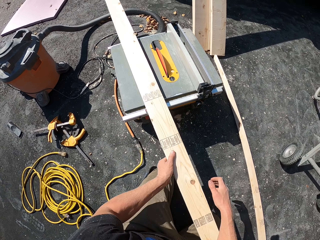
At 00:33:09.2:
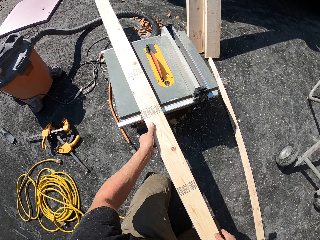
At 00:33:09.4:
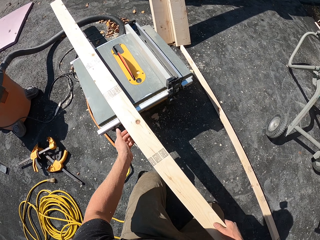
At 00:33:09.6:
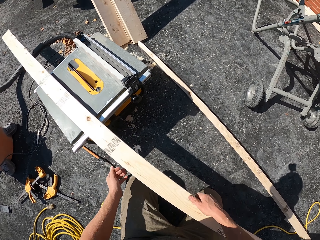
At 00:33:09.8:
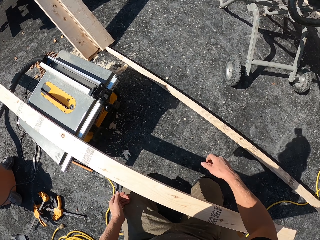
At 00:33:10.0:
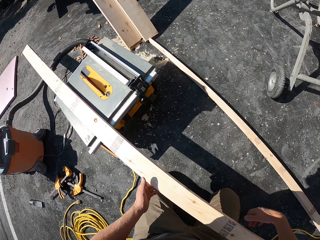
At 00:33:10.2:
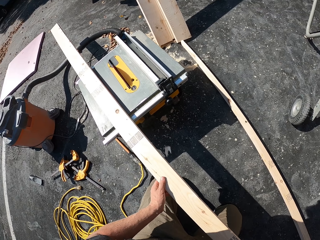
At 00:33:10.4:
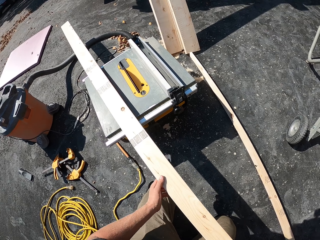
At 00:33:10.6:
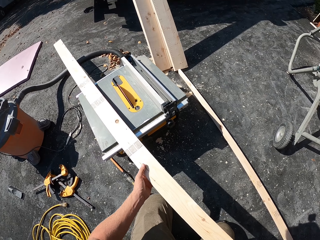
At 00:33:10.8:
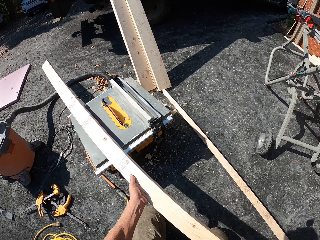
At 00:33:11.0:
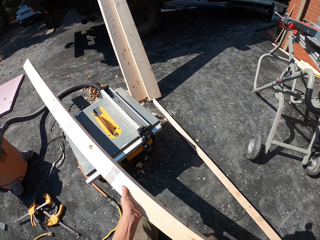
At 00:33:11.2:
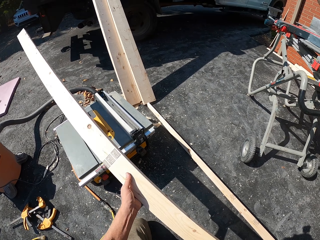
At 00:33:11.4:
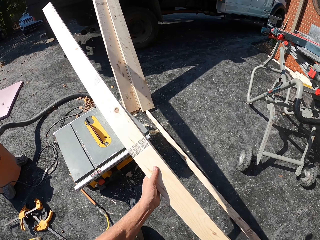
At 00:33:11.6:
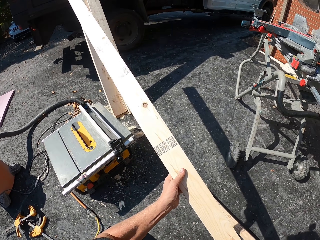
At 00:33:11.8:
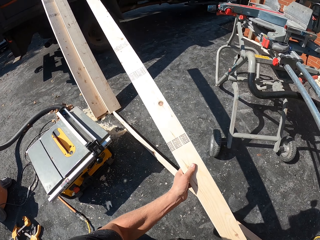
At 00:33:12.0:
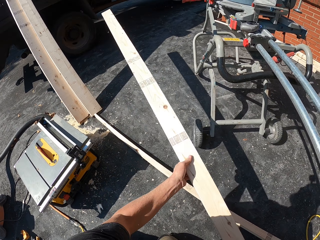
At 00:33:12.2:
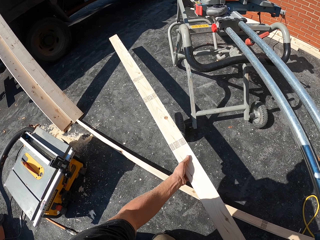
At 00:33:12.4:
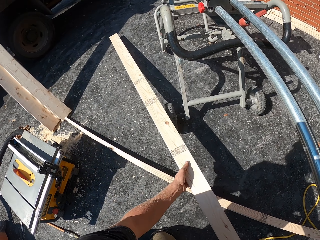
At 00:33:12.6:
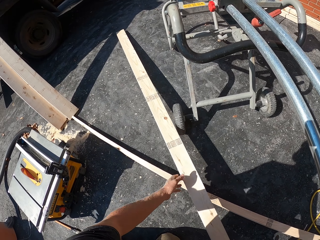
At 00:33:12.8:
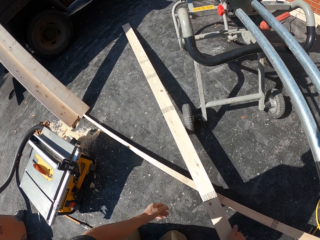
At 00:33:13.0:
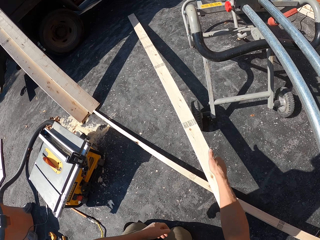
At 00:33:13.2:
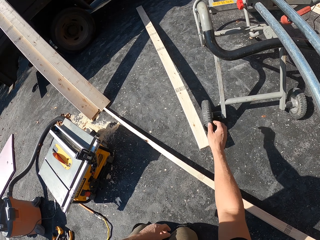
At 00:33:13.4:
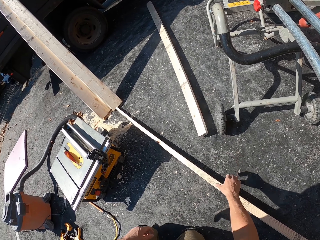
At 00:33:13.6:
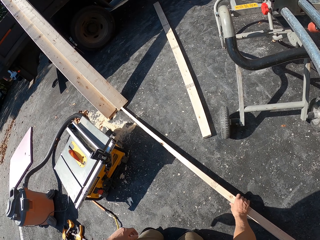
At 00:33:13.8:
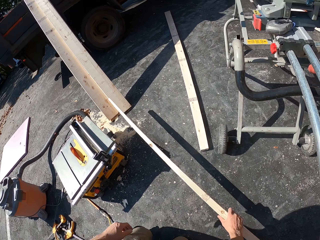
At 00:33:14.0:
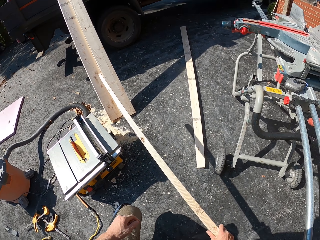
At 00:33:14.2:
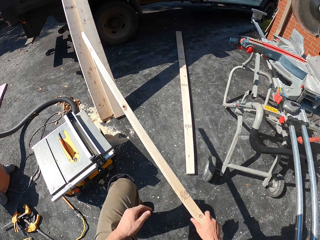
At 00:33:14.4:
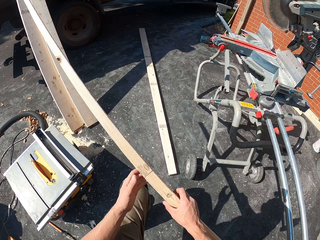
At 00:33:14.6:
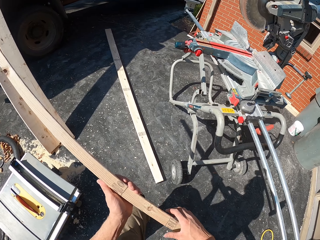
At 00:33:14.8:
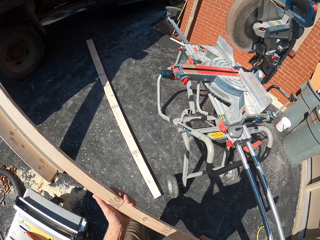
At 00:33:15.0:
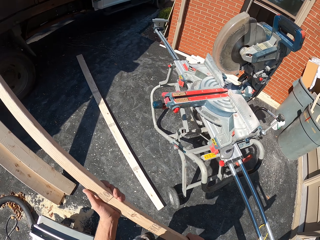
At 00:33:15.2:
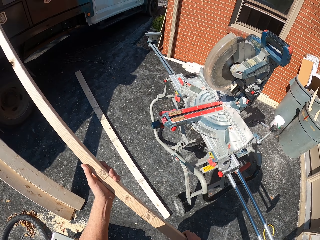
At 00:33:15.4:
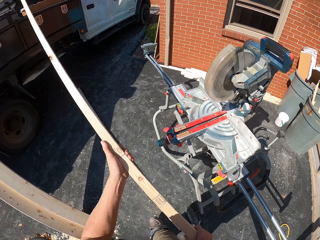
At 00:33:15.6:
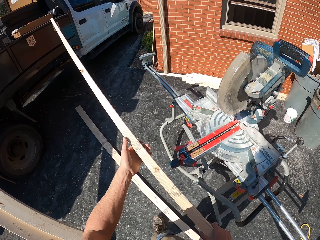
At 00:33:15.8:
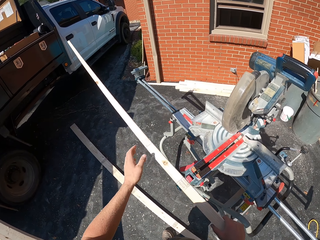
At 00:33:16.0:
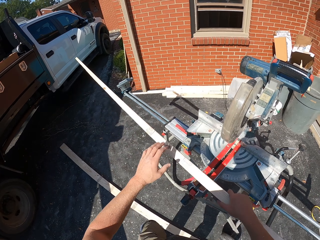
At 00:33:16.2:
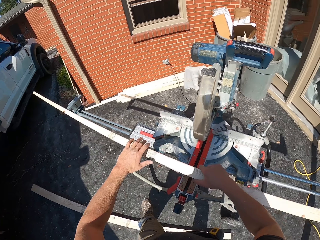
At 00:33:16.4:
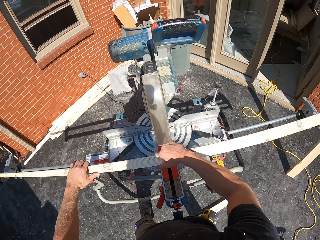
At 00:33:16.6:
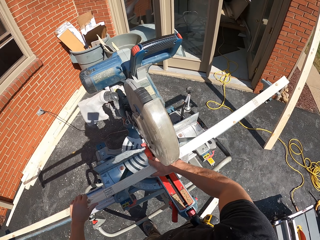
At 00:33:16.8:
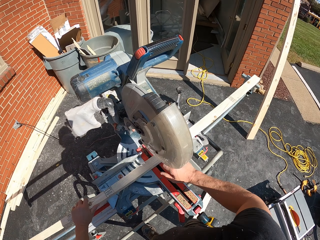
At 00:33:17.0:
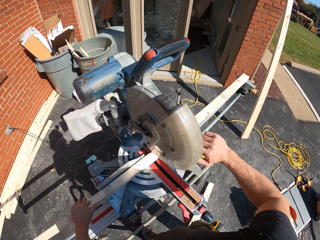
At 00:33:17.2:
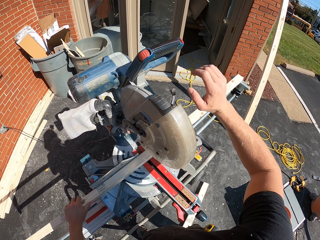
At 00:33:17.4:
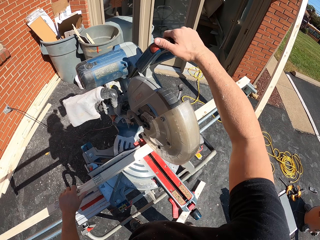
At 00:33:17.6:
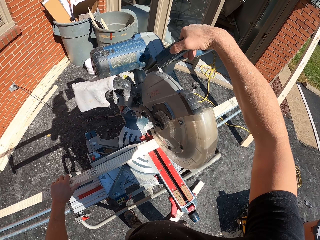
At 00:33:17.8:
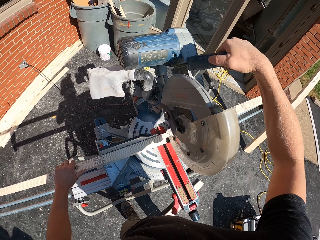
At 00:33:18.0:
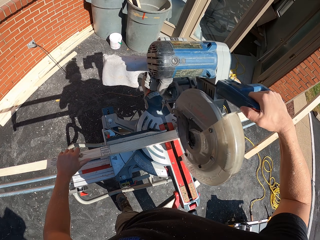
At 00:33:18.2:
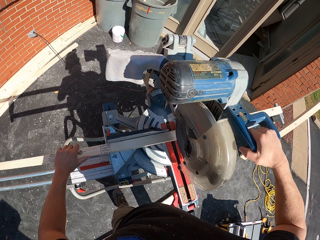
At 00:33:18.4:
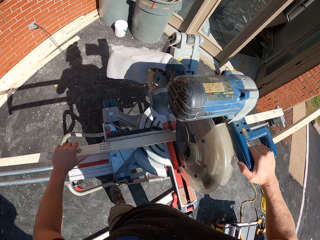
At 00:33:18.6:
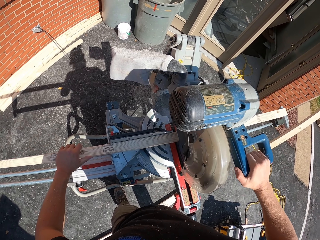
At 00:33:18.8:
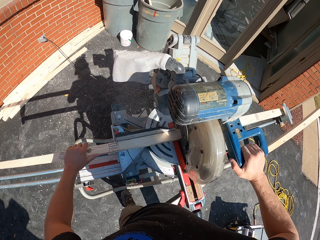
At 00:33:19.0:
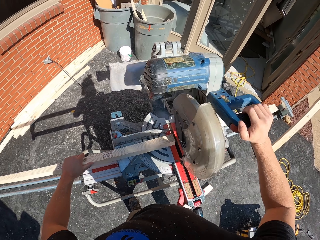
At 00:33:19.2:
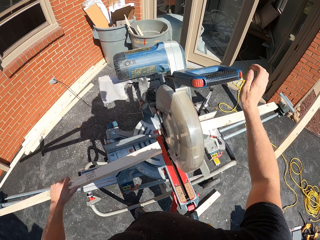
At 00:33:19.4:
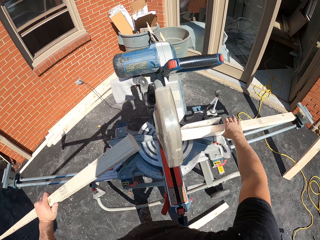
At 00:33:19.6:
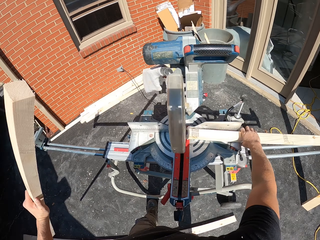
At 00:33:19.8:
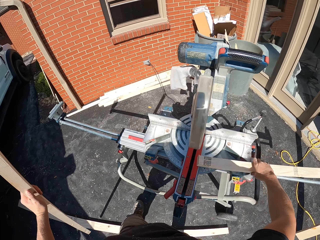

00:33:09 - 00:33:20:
The camera wearer moves the wood with both hands. They drop the wood on the floor with both hands. They pick a piece of wood from the ground with both hands. They hold the wood with both hands. They place the wood in the machine. They cut the piece of wood on the woodcutting machine.

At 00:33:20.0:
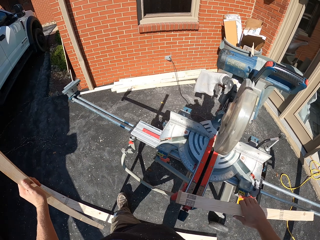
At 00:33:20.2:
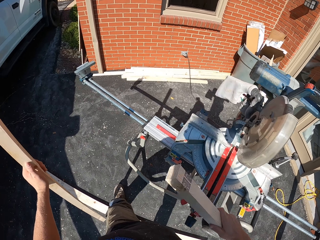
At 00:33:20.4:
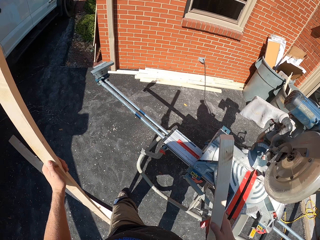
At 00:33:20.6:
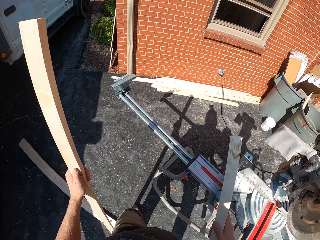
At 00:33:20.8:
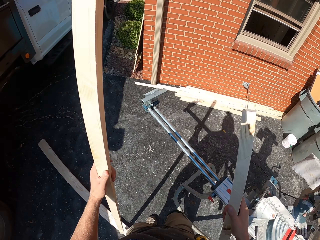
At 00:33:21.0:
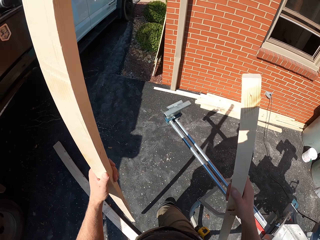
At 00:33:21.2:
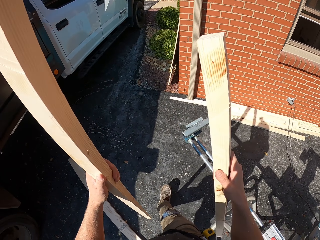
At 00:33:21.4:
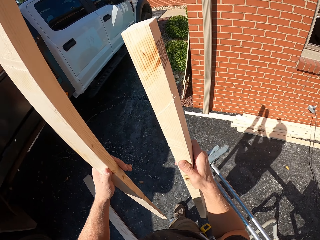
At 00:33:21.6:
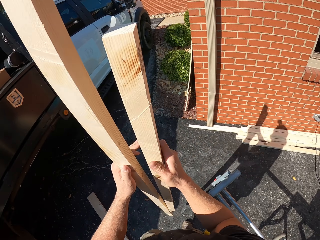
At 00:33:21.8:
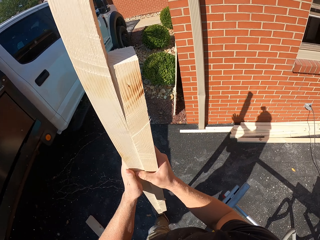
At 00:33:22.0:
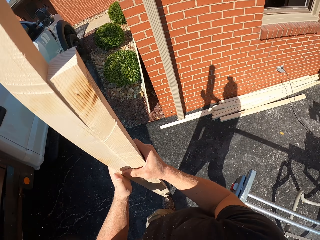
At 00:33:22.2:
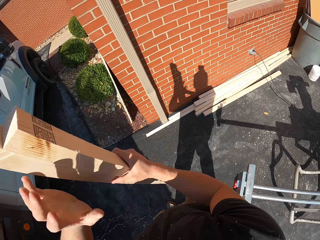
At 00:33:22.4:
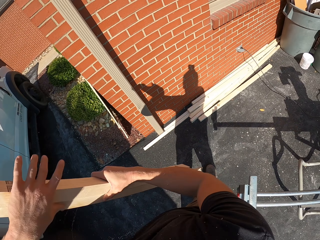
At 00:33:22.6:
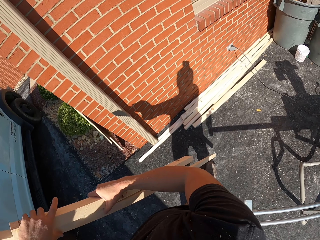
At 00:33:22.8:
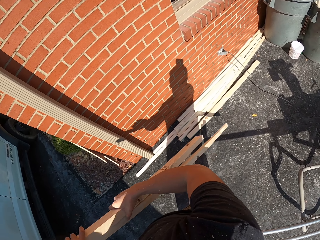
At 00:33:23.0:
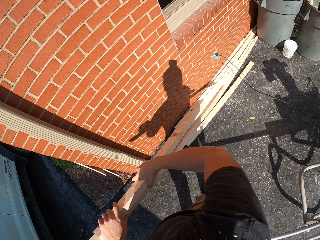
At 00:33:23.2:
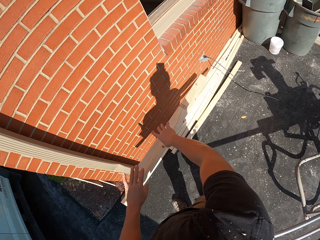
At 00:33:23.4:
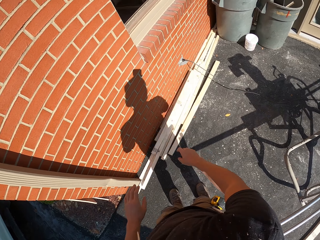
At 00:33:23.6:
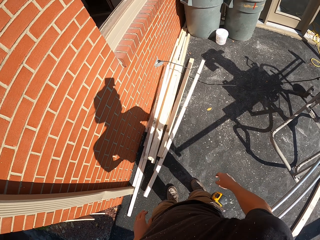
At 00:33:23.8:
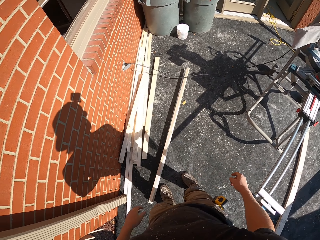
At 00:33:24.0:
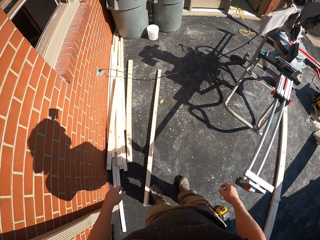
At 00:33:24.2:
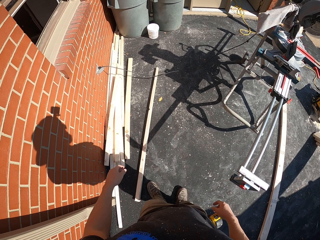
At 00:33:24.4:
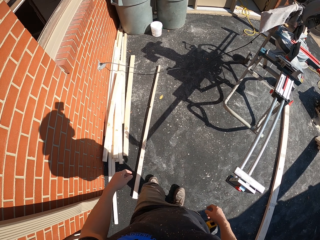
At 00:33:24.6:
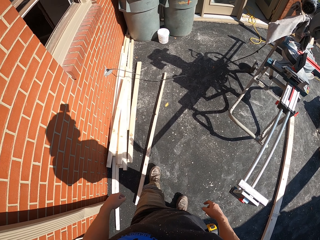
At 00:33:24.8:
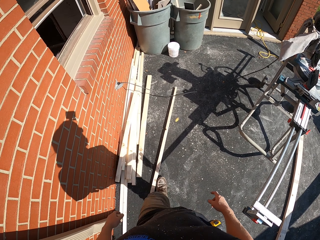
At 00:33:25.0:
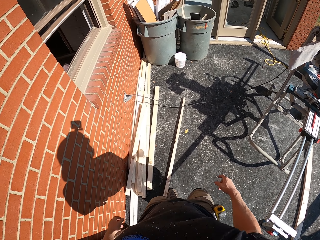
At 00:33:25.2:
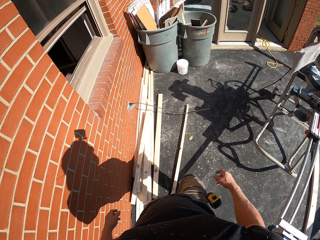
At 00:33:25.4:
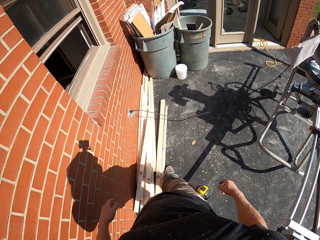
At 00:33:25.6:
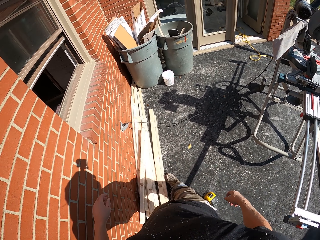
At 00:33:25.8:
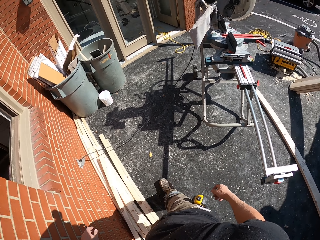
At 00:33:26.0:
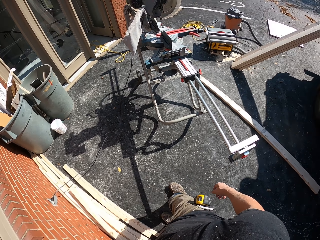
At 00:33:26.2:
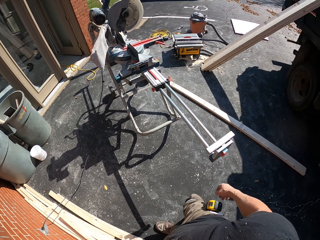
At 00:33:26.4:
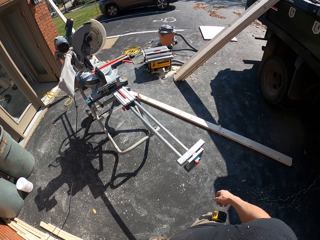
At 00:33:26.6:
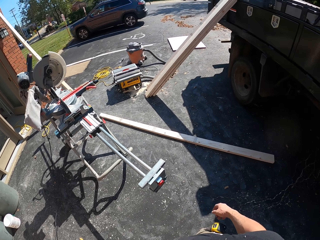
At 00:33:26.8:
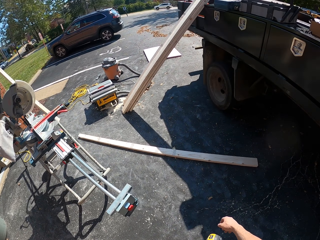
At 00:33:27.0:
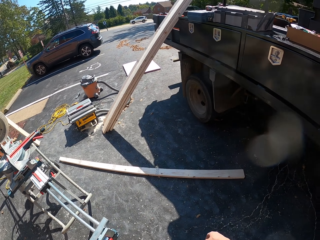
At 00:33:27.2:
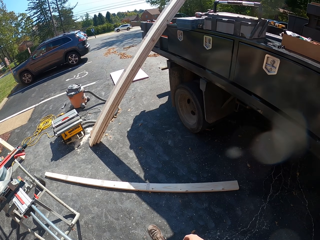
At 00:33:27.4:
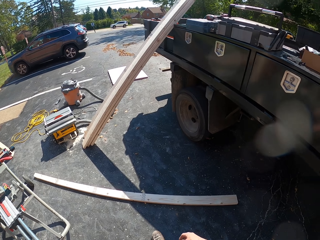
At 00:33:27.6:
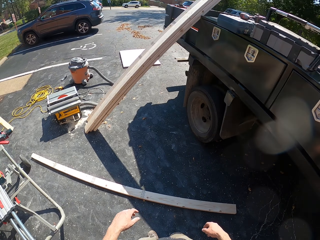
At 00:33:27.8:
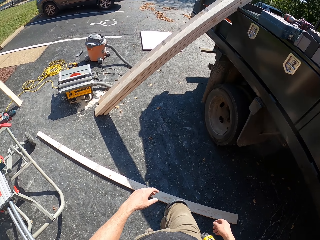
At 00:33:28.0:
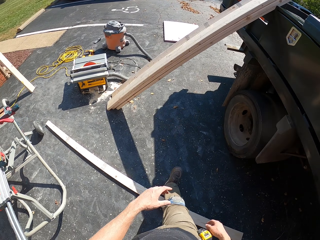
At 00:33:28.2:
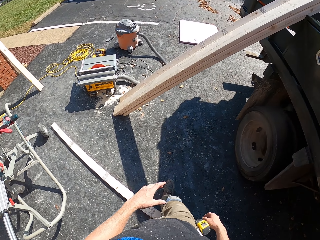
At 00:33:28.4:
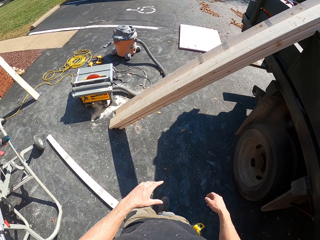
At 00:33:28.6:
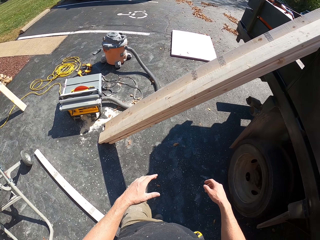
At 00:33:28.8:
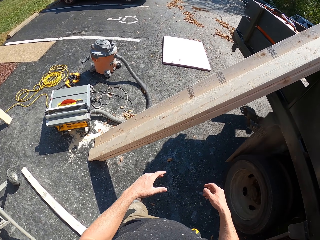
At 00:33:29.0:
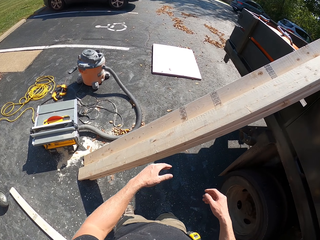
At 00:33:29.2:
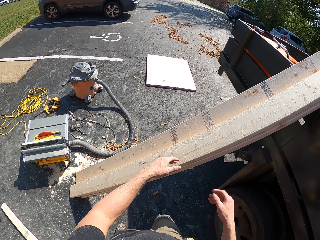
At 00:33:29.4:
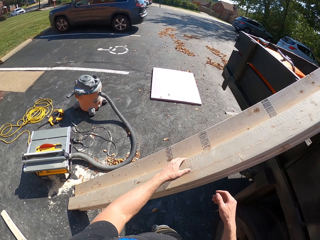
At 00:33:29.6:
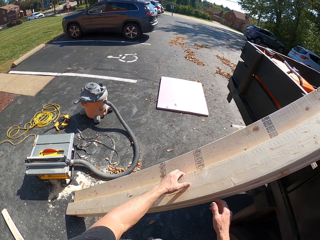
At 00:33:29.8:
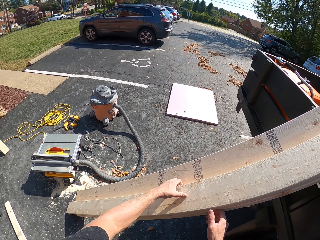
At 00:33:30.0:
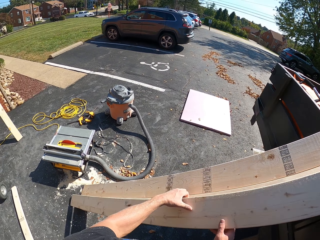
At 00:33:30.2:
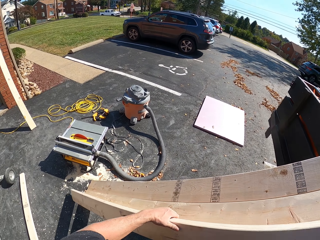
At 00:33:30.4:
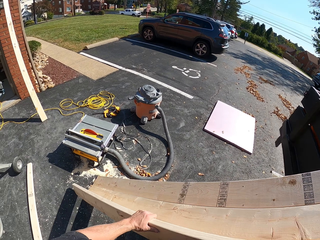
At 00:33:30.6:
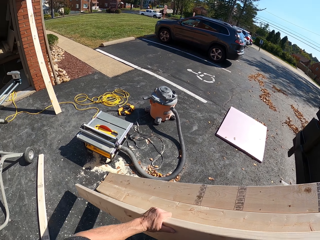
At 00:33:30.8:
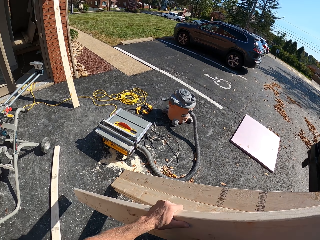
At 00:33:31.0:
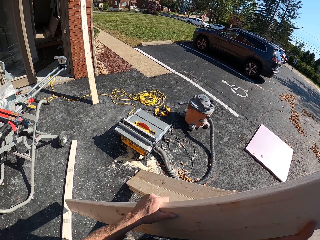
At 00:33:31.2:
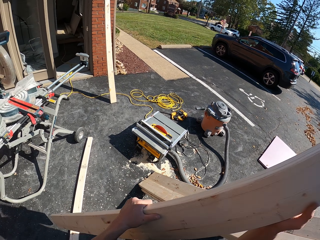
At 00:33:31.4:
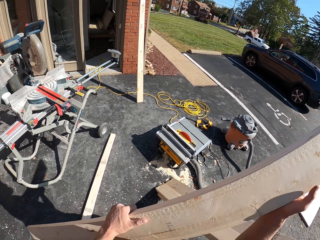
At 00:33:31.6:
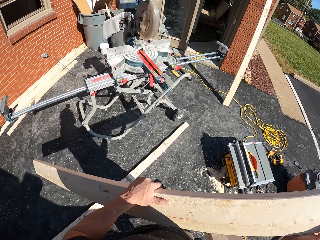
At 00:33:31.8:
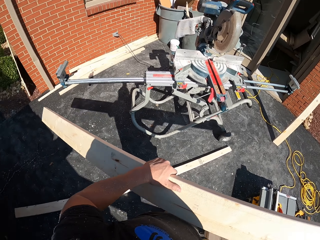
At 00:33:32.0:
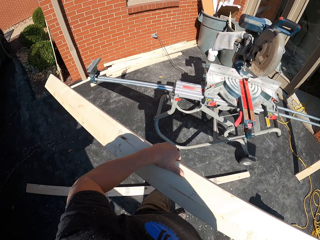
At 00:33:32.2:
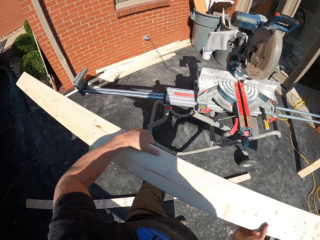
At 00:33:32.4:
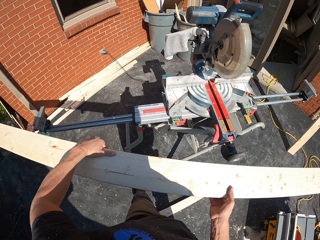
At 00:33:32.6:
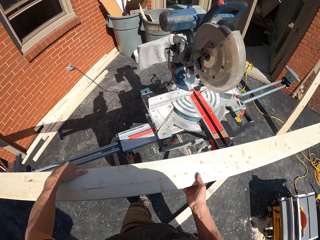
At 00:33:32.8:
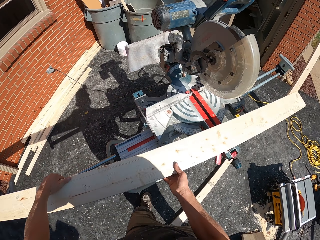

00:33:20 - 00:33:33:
The camera wearer picks up wood with the right hand. They hold the wood in both hands. They hold the wood with both hands. They drop the wood on the floor with both hands. They move a bit. They move the wood with the right hand. They move a bit. They pick up another wood from the track with both hands.
